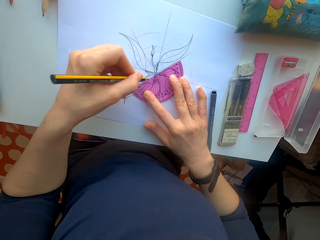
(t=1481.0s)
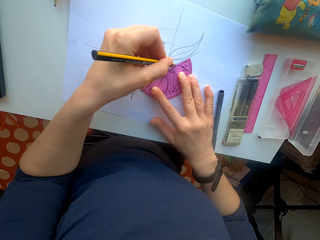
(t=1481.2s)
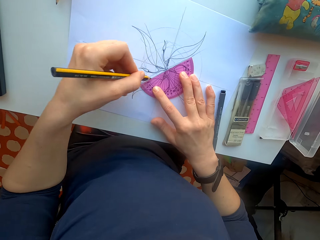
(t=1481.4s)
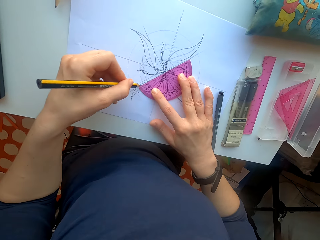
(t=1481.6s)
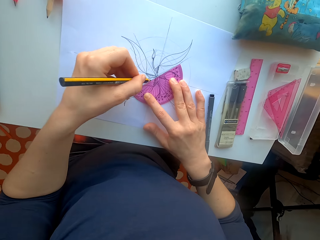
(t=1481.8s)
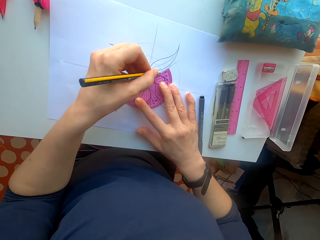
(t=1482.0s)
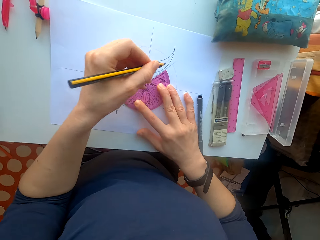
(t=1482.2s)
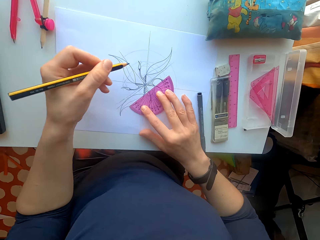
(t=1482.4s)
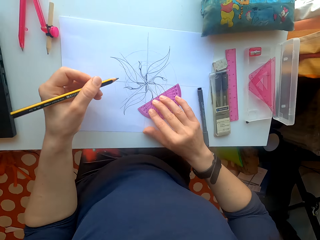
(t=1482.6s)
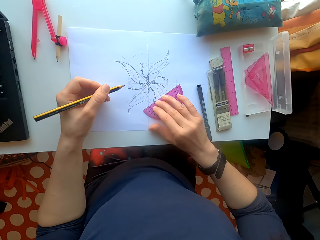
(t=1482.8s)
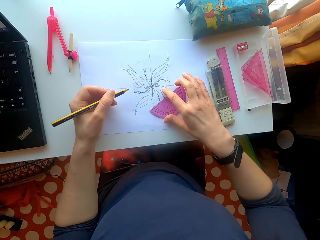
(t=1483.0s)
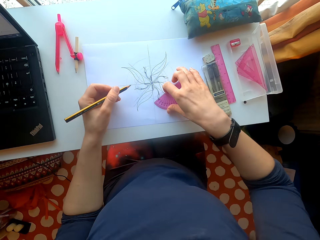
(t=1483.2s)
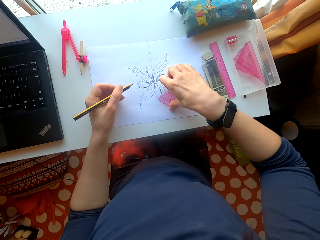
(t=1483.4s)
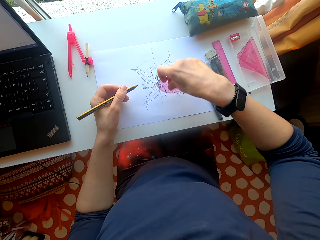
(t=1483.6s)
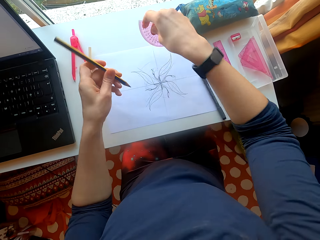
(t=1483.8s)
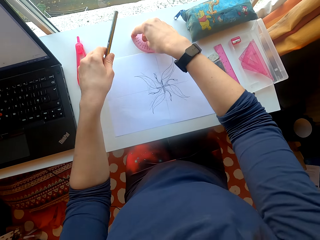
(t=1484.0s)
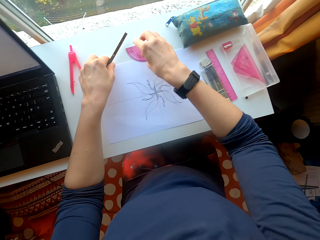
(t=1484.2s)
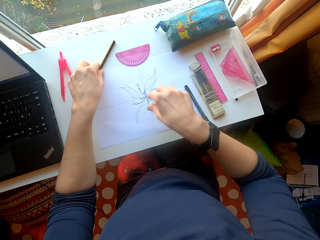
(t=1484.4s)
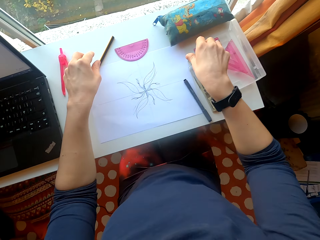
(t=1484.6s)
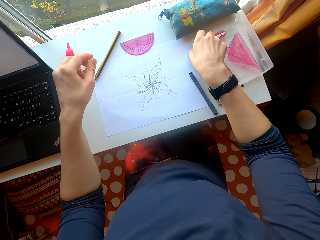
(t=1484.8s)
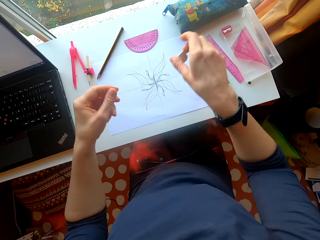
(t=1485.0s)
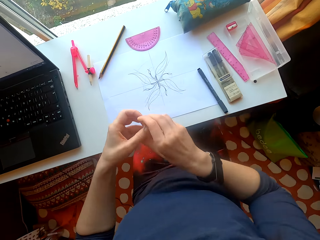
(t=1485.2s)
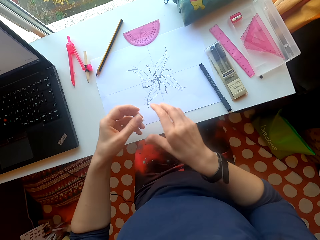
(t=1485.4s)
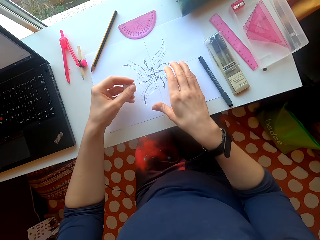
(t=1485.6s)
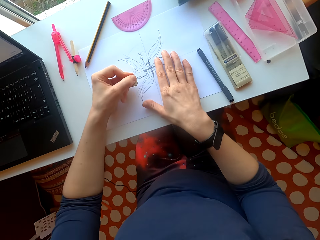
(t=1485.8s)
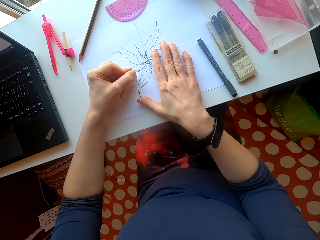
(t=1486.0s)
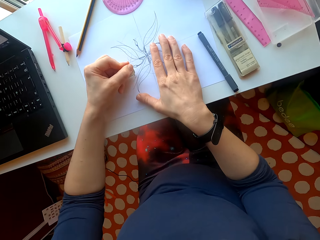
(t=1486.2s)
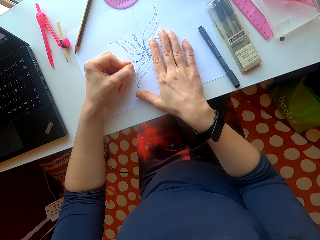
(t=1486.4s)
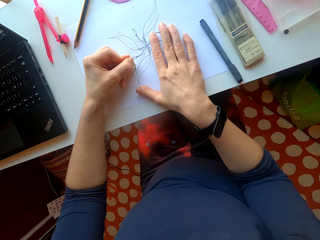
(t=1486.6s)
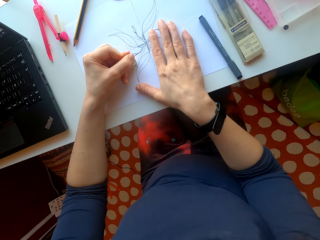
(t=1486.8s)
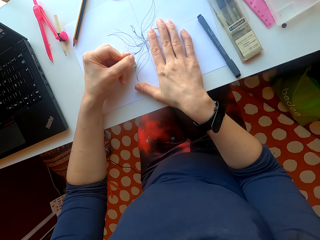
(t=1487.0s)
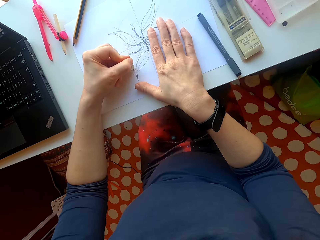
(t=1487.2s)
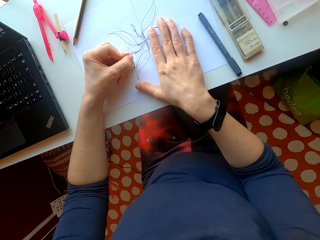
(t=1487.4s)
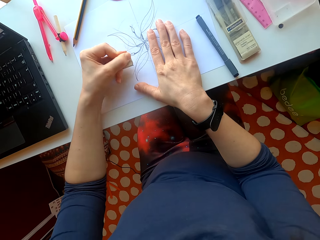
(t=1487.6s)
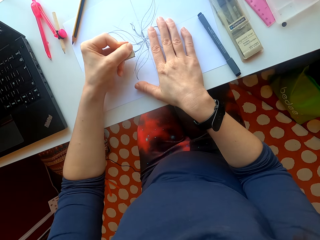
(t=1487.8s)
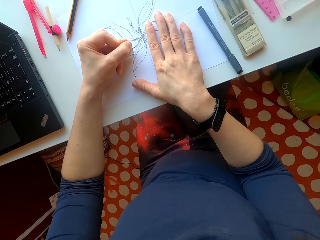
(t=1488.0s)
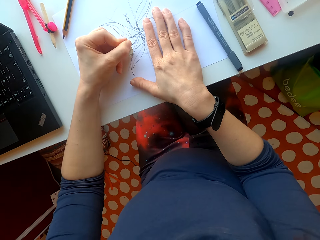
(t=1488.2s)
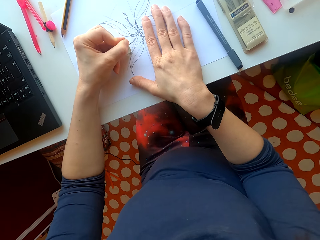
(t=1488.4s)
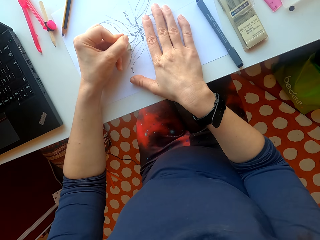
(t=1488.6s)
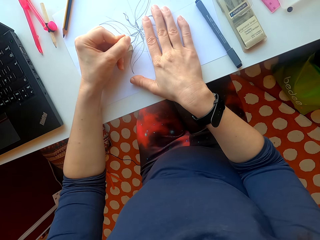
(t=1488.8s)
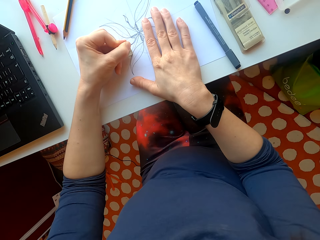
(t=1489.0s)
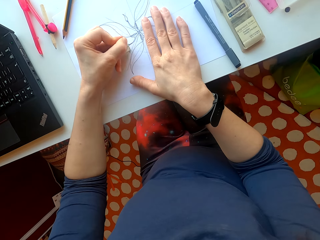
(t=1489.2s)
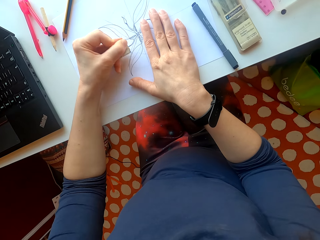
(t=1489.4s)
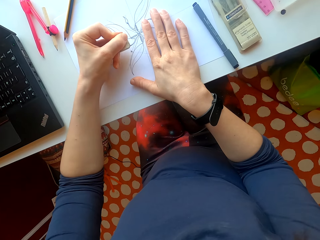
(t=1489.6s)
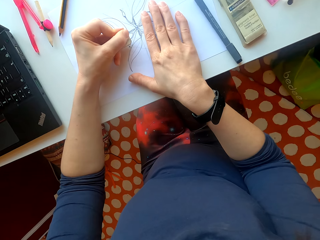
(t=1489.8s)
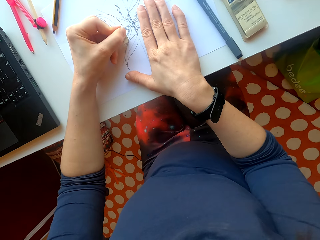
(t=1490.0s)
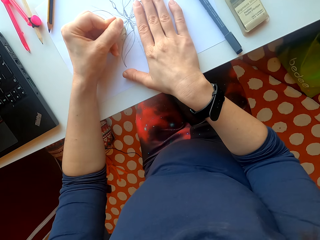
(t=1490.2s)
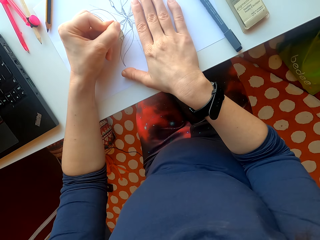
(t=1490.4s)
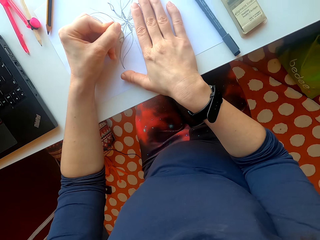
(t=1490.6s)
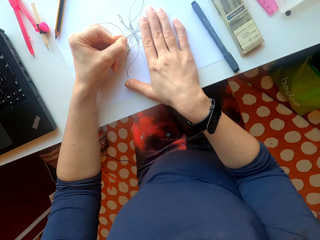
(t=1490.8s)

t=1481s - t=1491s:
The camera wearer picks up the protractor. They place the protractor and pencil on the table. They pick up an eraser. They rub the drawing on the sheet of paper.

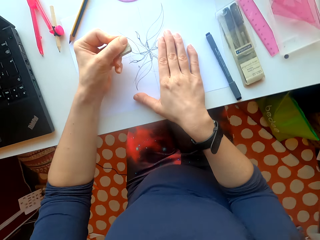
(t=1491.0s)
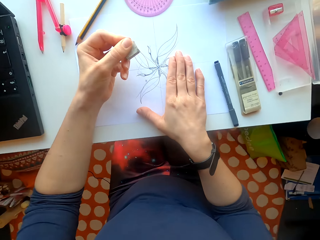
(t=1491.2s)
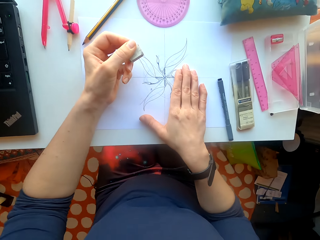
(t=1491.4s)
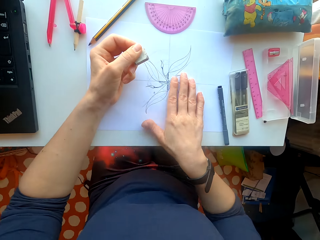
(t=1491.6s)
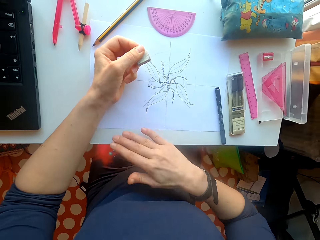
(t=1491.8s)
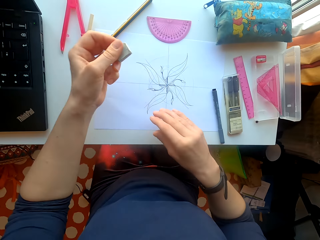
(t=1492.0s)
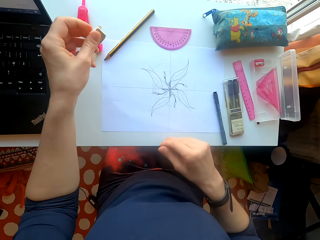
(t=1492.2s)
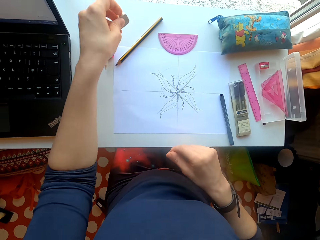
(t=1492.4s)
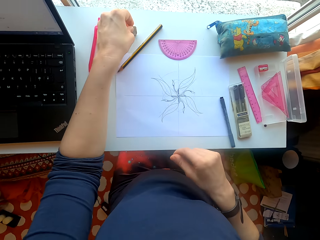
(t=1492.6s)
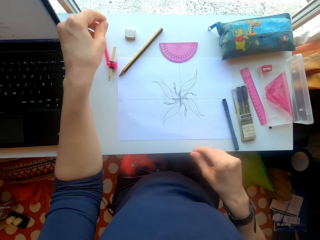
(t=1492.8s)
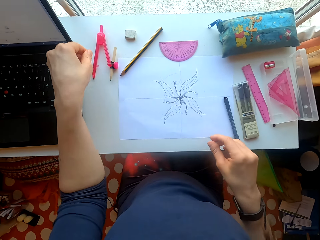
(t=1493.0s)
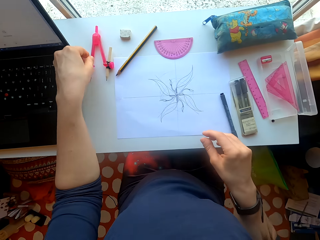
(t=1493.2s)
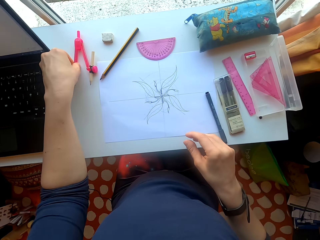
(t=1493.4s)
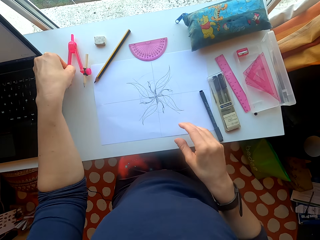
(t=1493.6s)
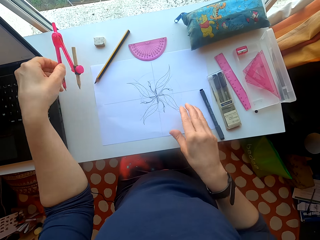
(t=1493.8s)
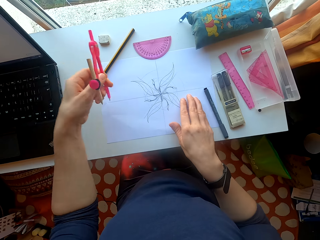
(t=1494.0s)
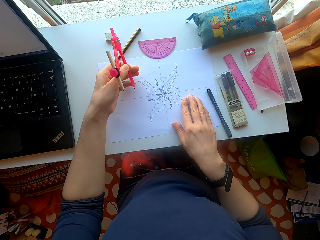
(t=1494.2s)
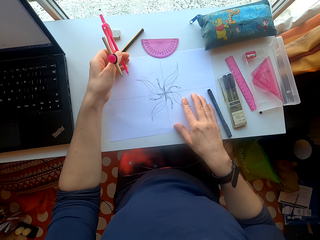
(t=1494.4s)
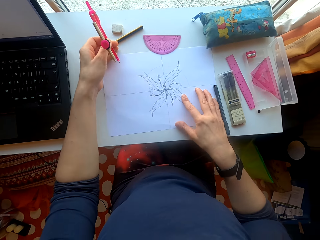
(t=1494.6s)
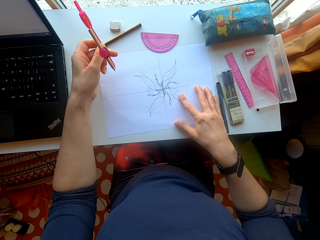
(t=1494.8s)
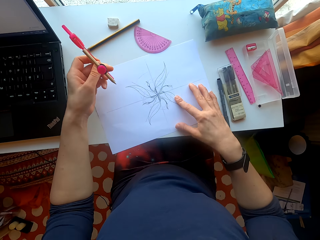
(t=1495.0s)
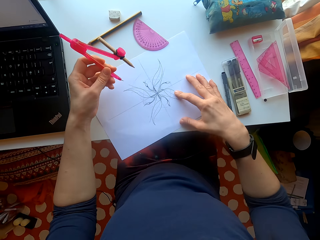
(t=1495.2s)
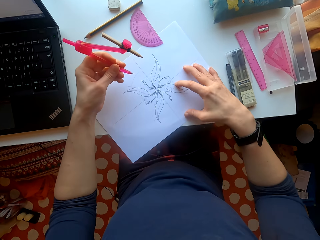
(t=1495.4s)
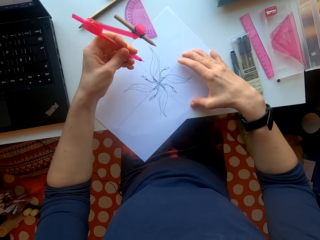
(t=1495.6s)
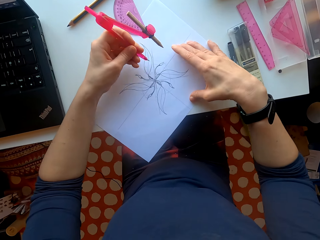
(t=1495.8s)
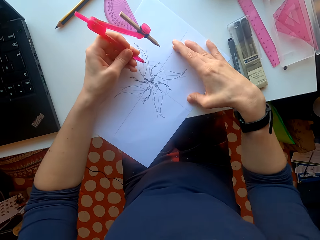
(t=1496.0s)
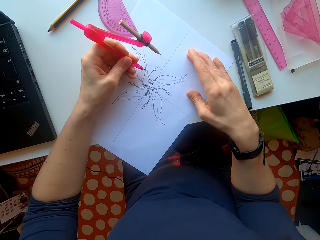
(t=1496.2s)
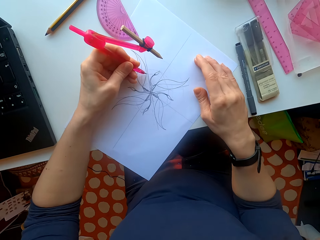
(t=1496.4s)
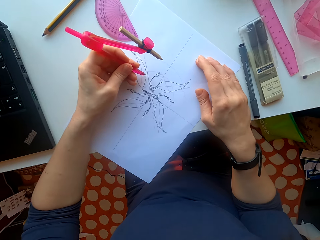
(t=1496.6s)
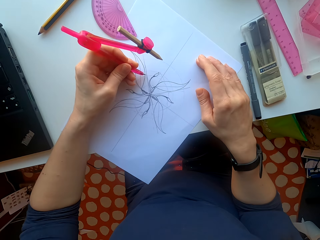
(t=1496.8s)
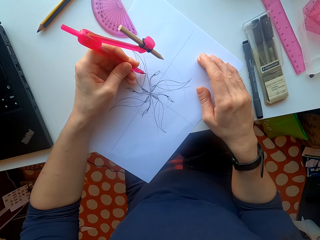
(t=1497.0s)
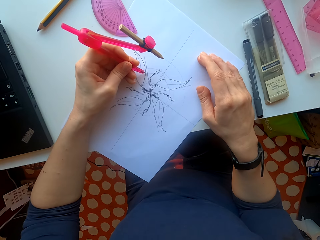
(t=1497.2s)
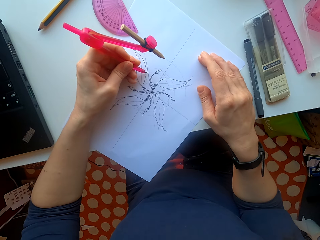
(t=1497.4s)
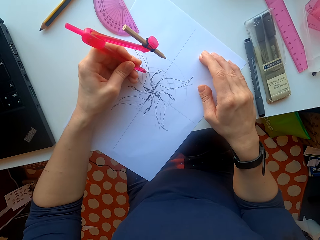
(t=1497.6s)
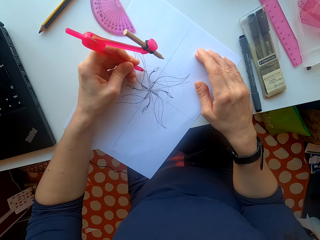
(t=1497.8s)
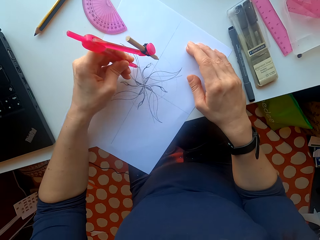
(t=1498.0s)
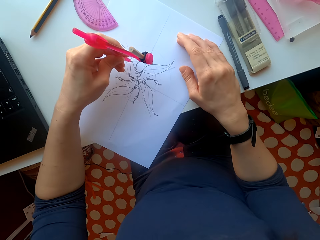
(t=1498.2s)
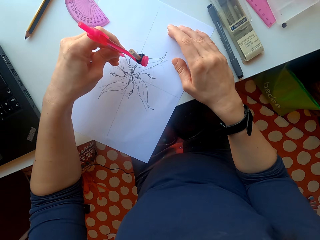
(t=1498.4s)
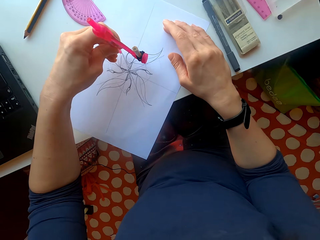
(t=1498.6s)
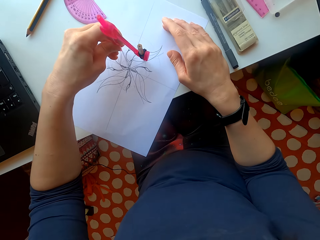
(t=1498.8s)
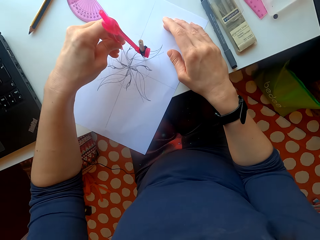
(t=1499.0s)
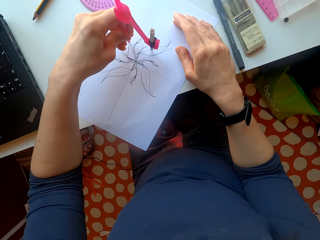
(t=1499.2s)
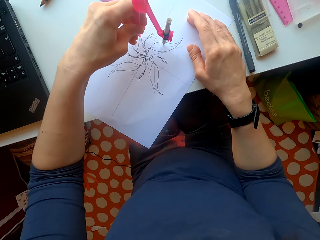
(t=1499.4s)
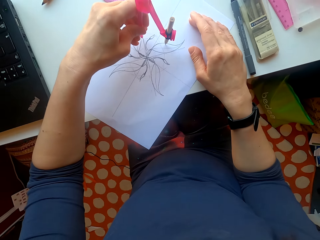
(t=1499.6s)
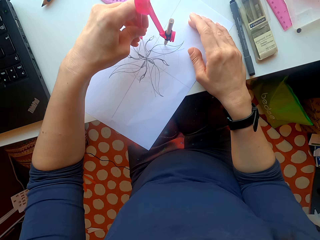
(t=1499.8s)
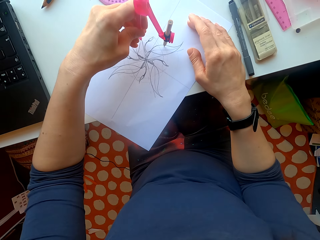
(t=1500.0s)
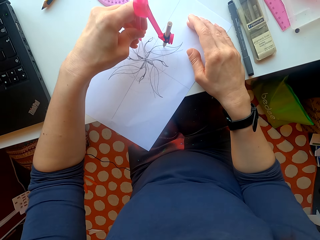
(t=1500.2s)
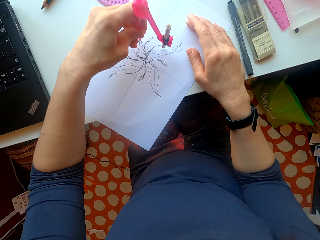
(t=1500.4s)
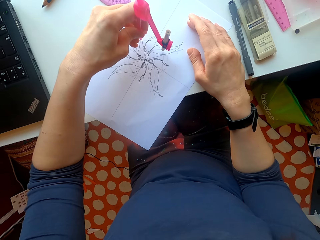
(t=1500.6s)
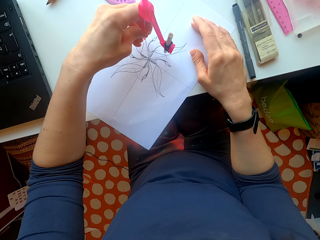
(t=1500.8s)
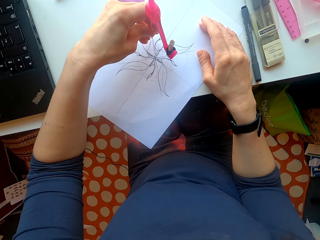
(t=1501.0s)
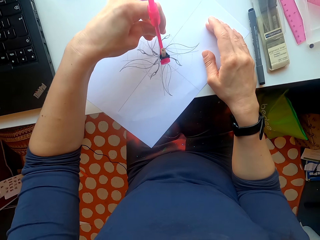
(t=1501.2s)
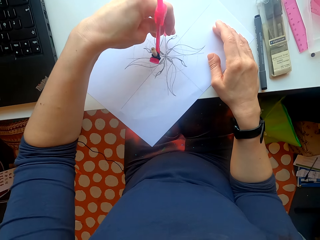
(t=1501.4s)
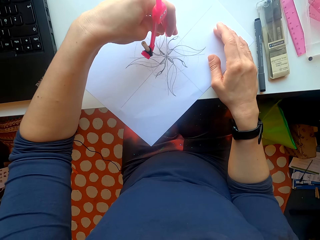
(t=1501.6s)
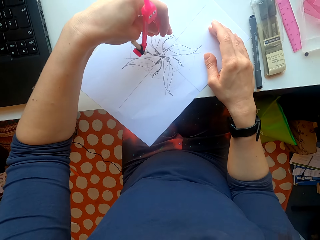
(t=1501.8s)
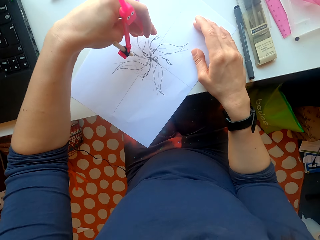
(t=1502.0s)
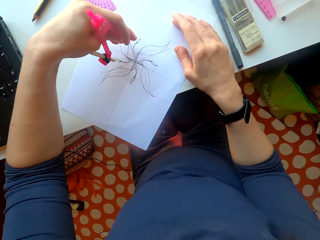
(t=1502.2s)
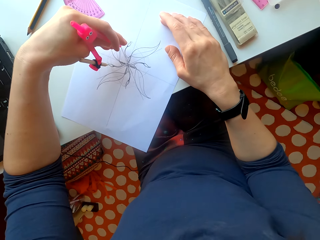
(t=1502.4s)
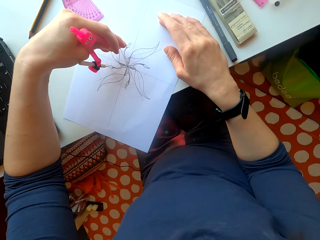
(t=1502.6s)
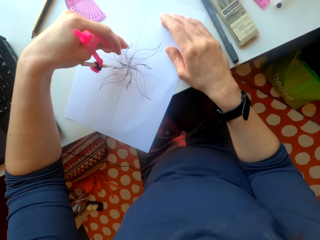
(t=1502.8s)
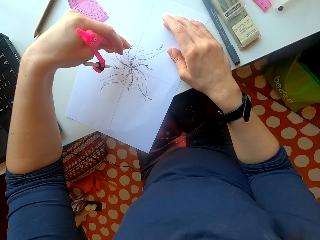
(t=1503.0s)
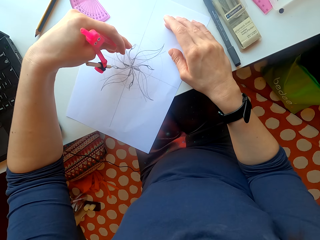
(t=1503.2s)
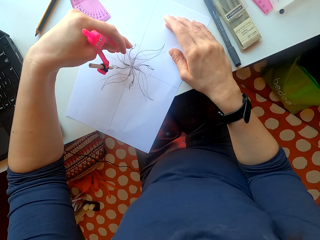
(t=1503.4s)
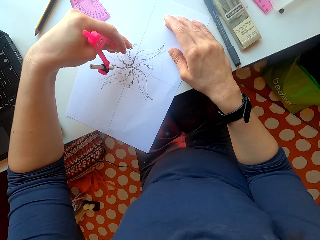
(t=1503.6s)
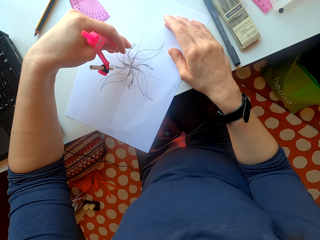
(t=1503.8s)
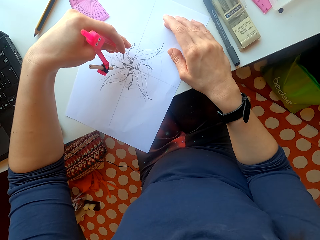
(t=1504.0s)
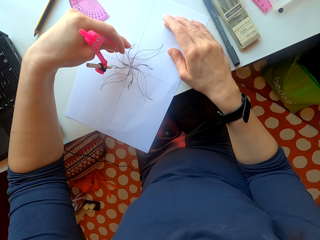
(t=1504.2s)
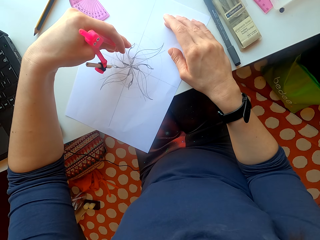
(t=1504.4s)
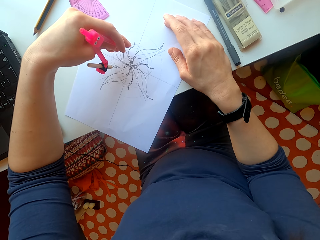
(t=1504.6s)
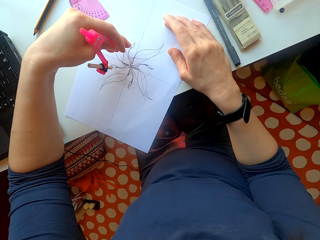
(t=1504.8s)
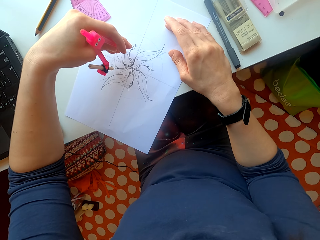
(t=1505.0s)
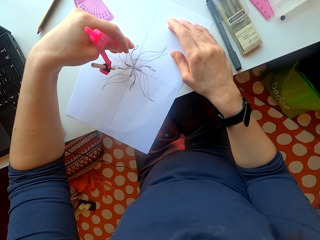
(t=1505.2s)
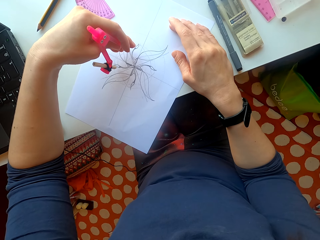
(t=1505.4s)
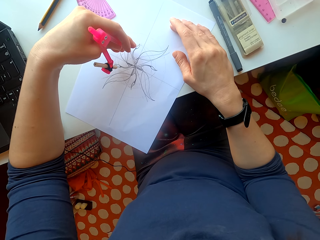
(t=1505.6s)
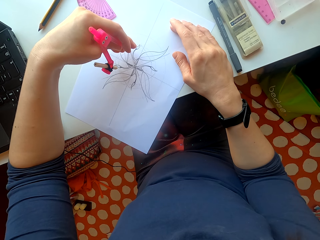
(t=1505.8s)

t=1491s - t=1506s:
The camera wearer rubs the sheet of paper with their hands. They place the eraser on the table. They pick up a divider or compass. They draw with the divider. They put the compass on the paper. They draw on the paper using the compass and the pencil.
